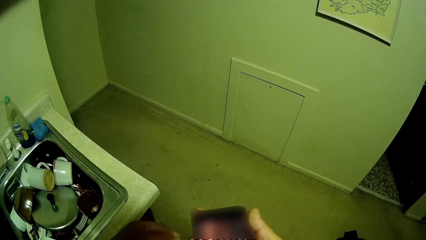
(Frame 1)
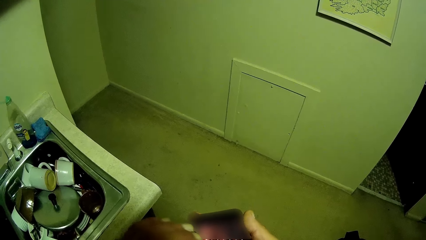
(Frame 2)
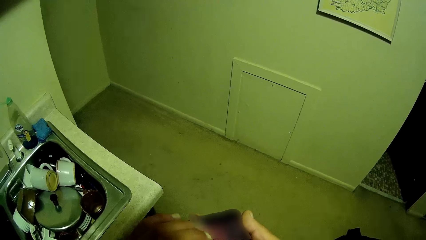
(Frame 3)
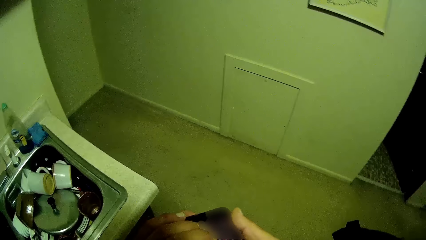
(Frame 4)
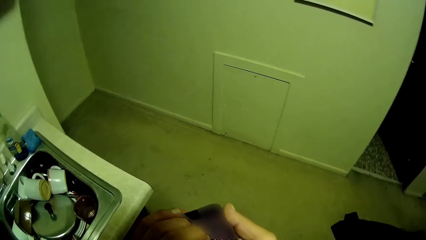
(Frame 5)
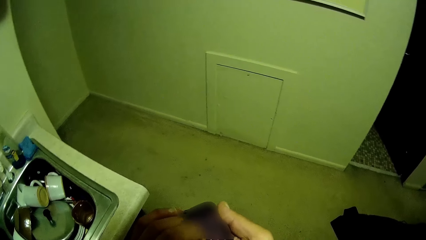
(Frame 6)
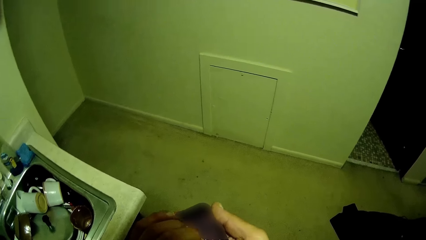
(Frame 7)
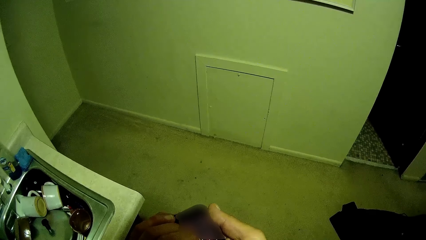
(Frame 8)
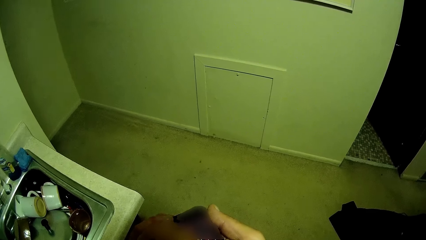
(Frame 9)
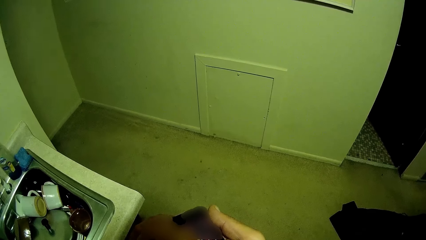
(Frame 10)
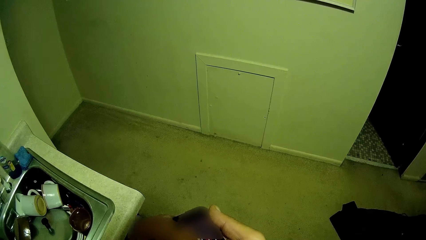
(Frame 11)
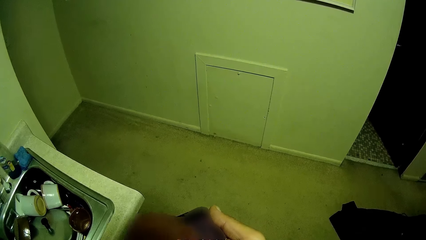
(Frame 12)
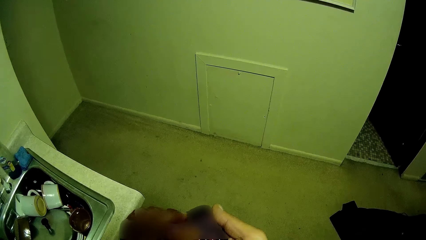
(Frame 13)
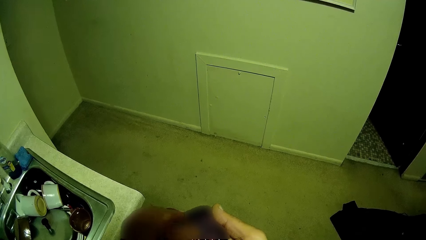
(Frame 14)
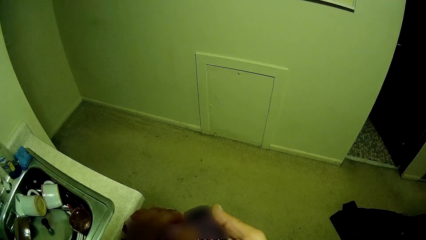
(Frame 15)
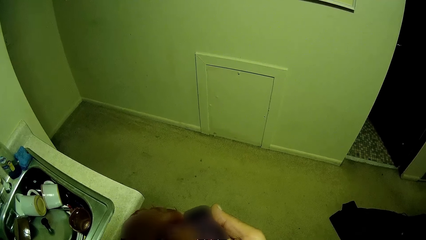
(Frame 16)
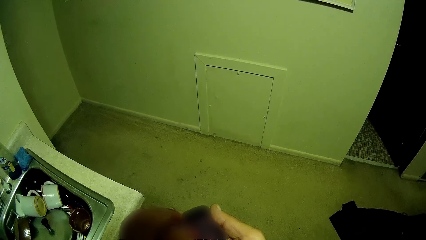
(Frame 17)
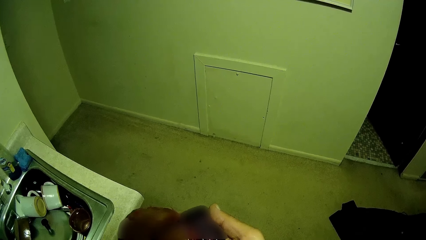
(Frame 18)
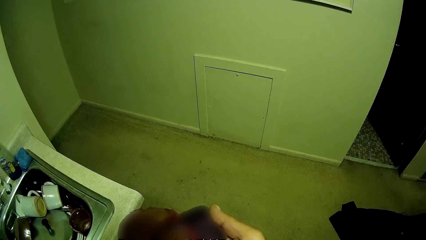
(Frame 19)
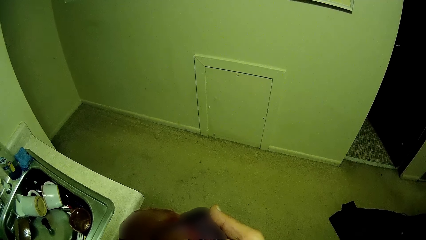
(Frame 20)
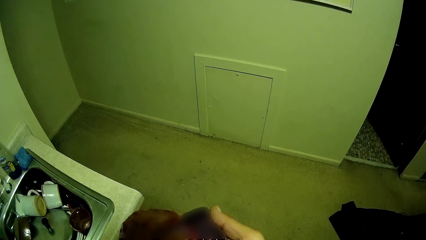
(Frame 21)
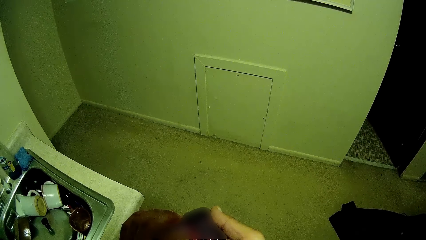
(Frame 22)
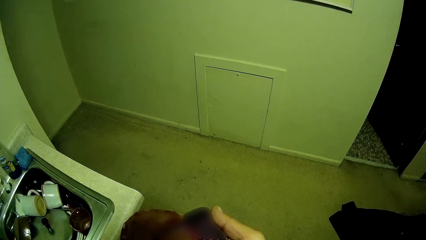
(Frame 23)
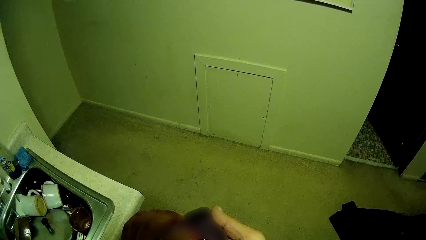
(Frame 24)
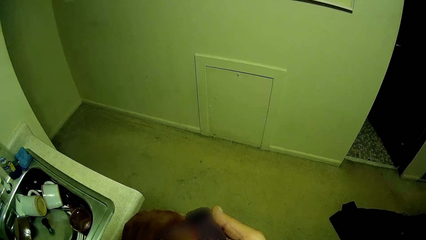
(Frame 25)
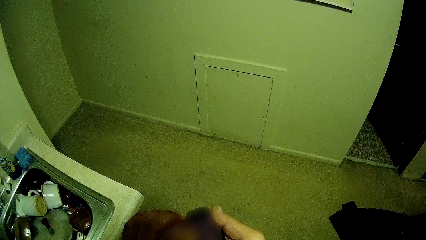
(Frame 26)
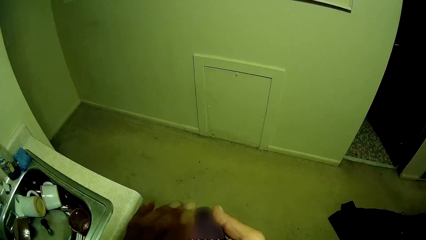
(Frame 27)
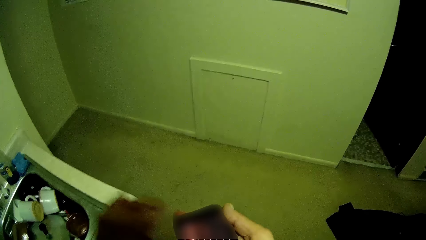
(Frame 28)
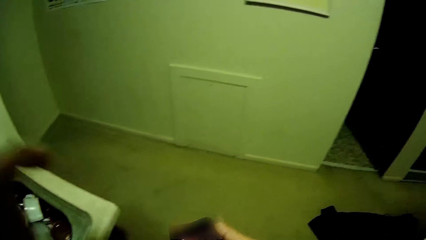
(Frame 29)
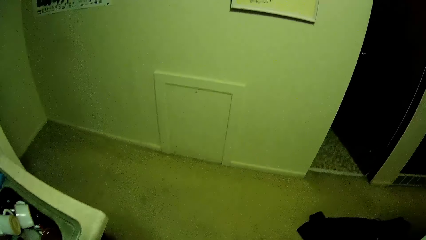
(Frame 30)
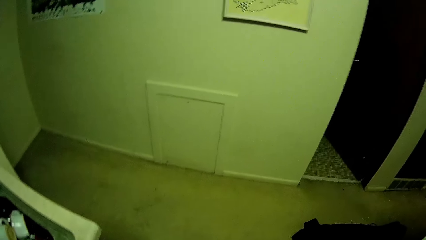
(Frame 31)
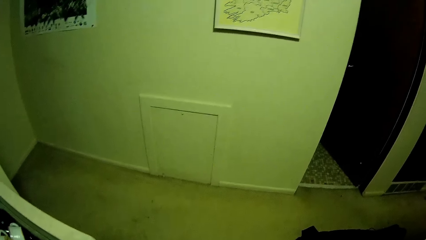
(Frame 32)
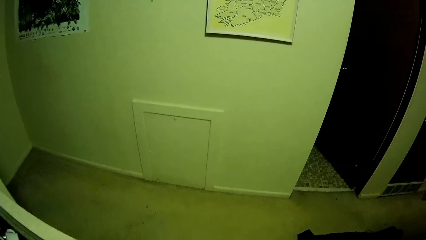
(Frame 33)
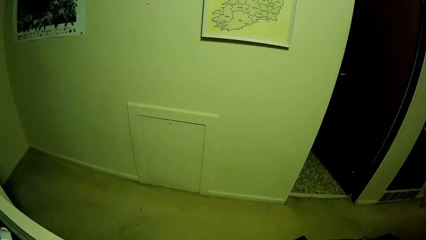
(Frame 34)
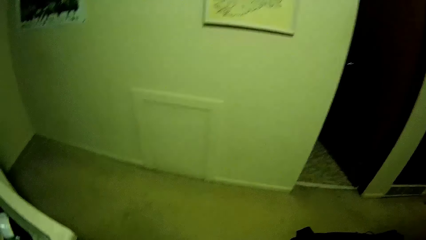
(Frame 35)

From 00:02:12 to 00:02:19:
The camera wearer plays the digital guitar string on the phone in his right hand with his left hand.
